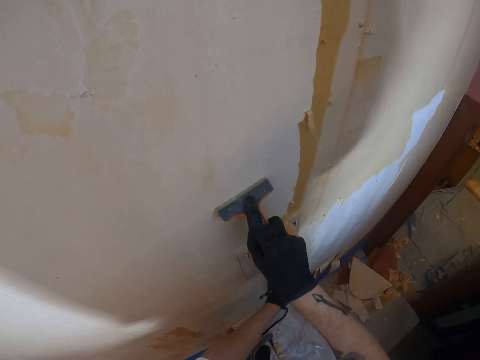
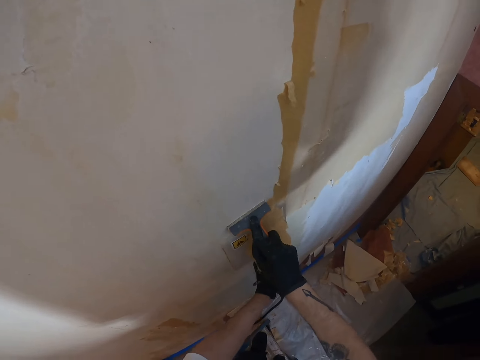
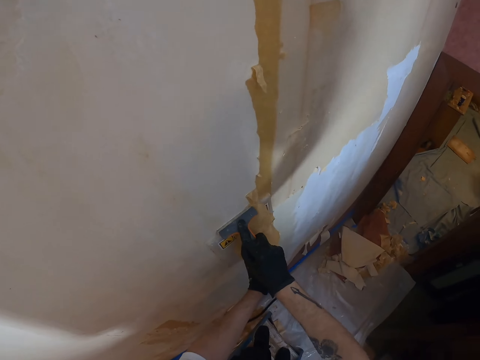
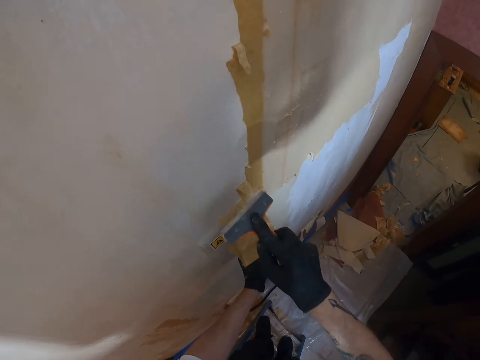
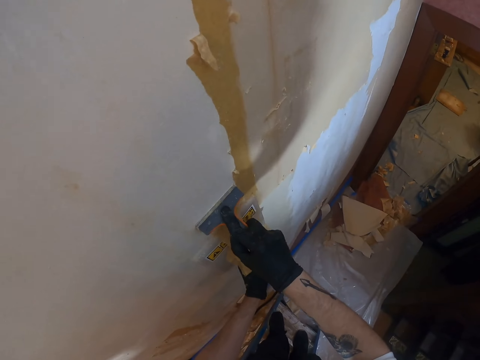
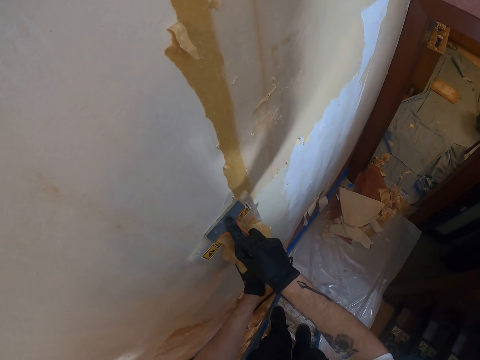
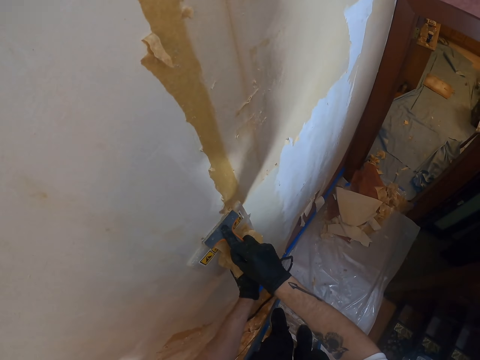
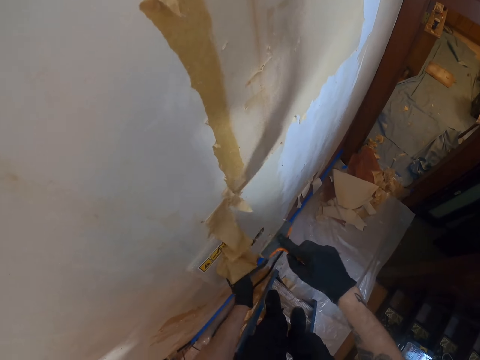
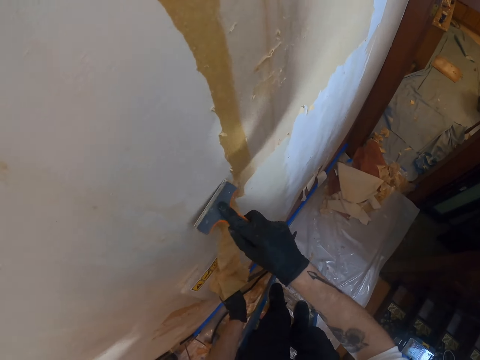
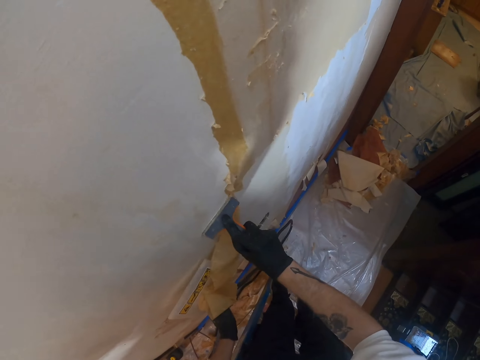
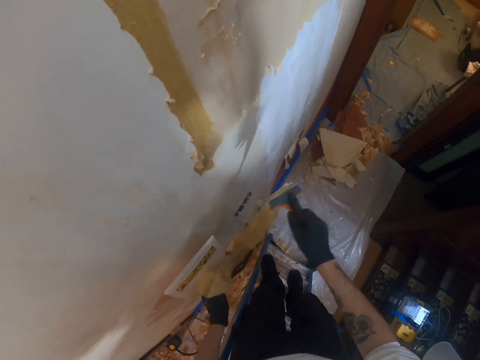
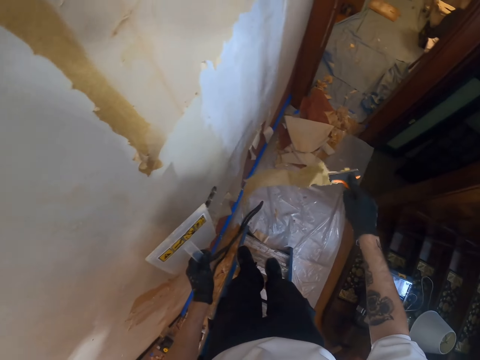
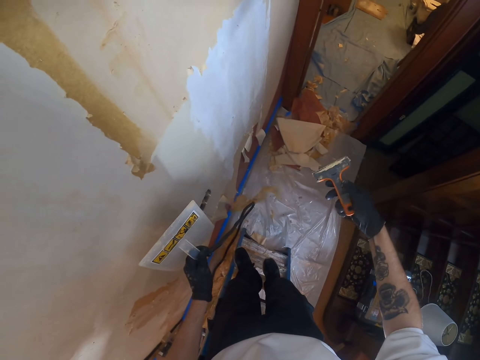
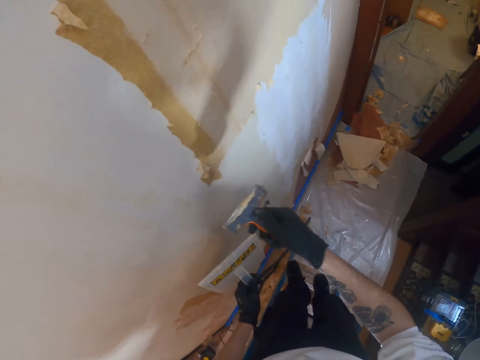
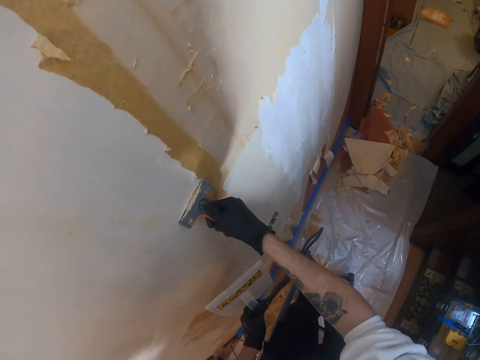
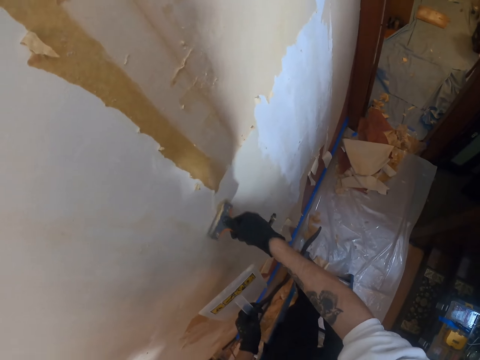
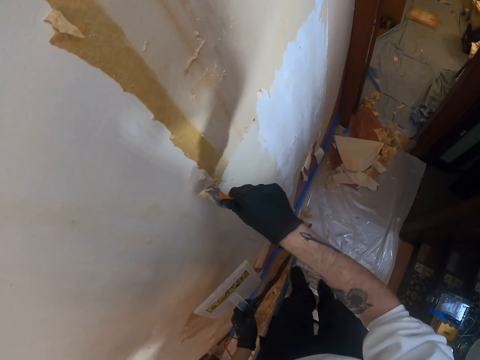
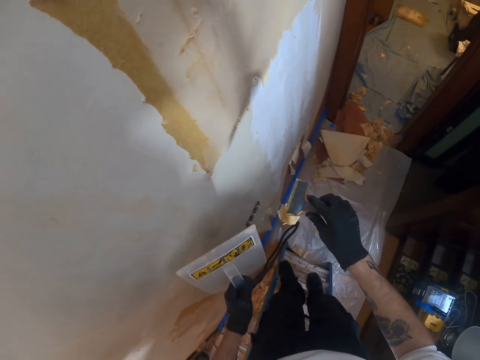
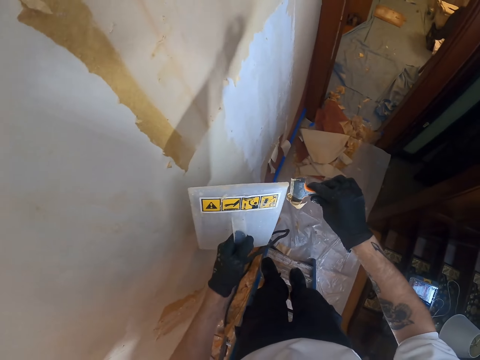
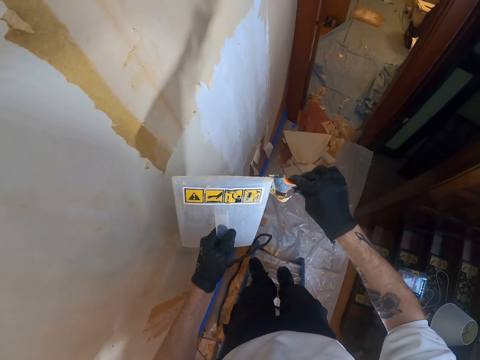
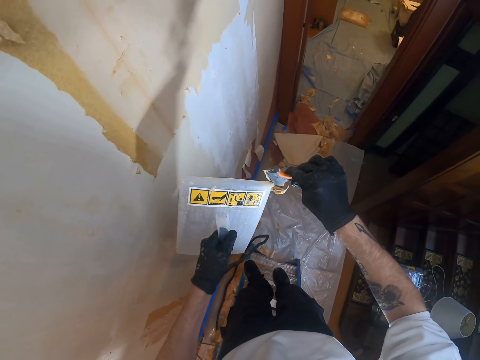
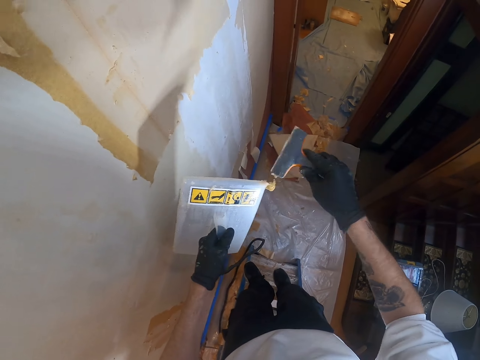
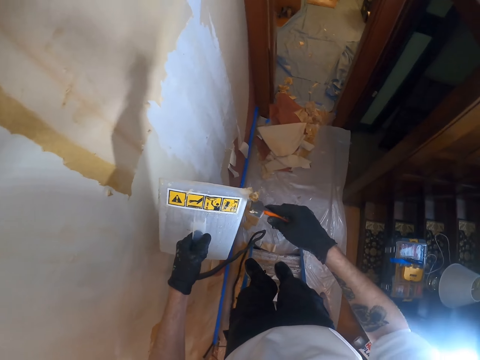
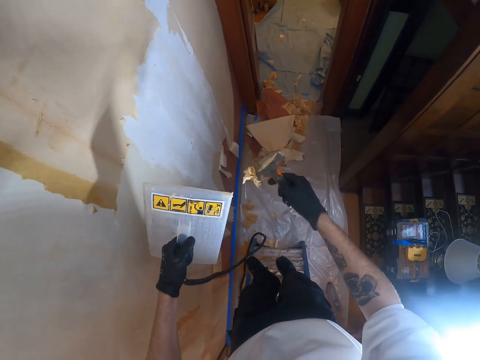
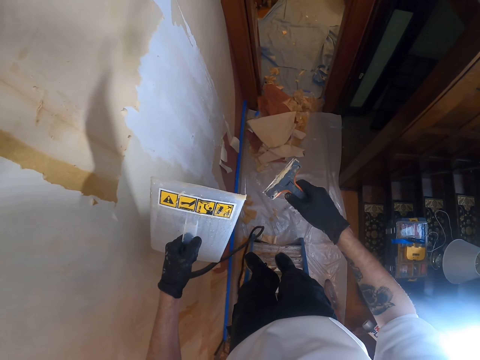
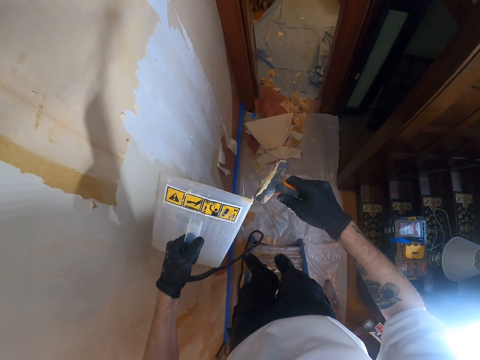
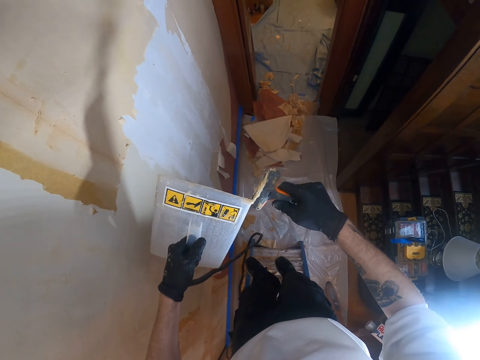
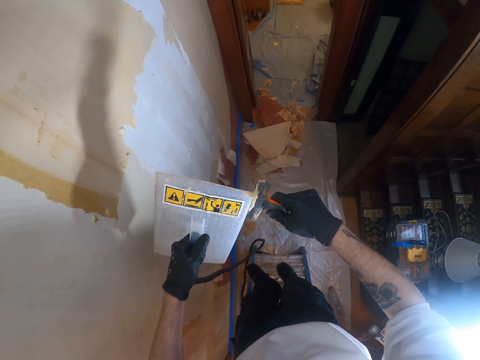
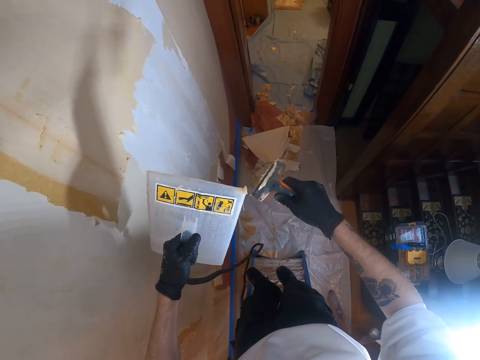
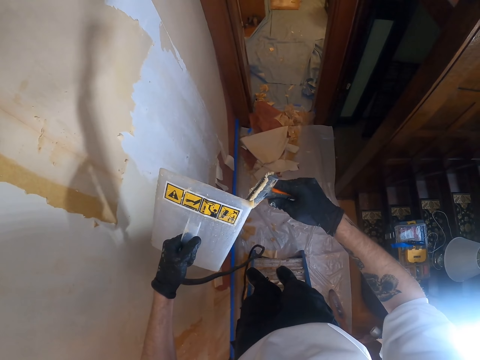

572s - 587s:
The camera wearer removes the plastic float from the wall. They remove paint from the wall with a scraper. They move both hands and drop the waste paint. They lift the right hand. They remove paint from the wall with the scraper. They lift both hands. They remove paint from the scraper. They throw the paint on the ground. They move both hands. They remove paint from the scraper. They remove paint from the scraper again.

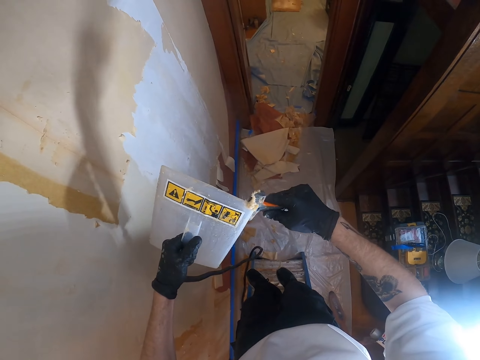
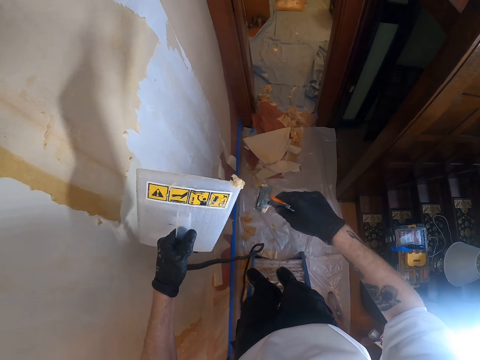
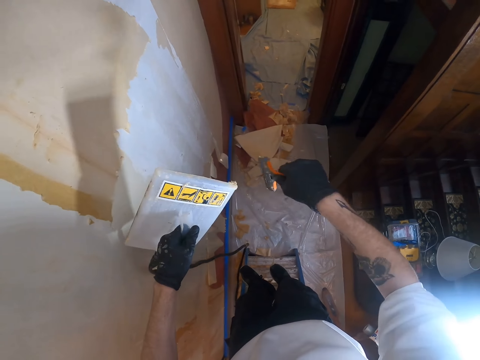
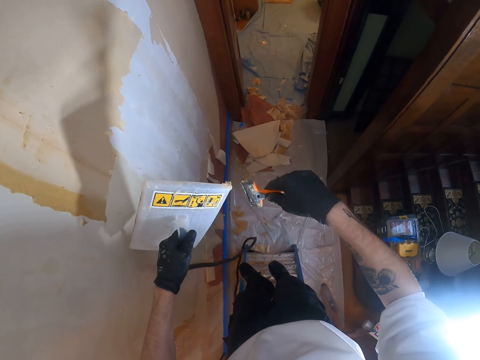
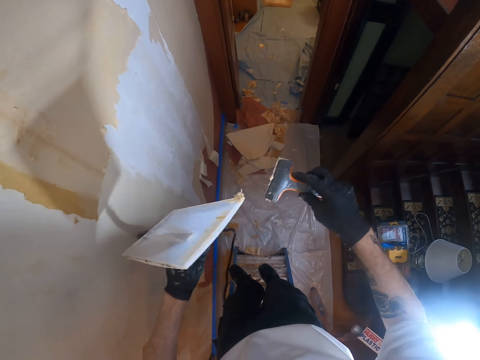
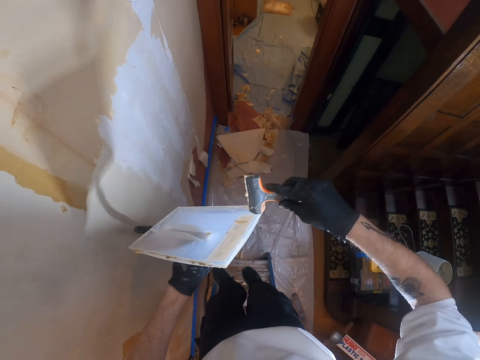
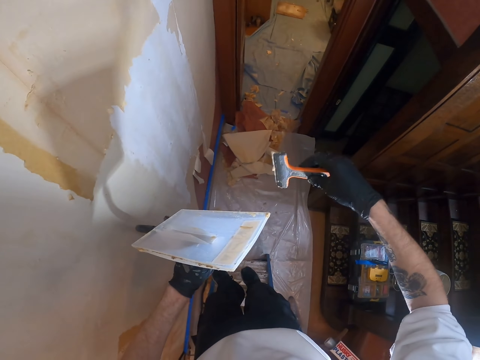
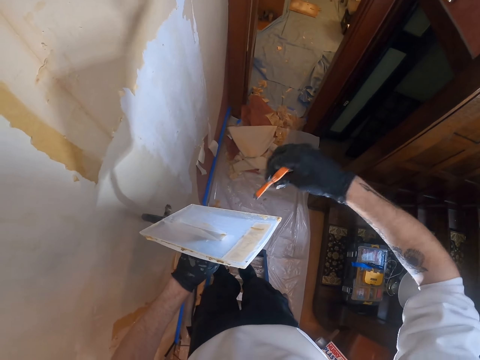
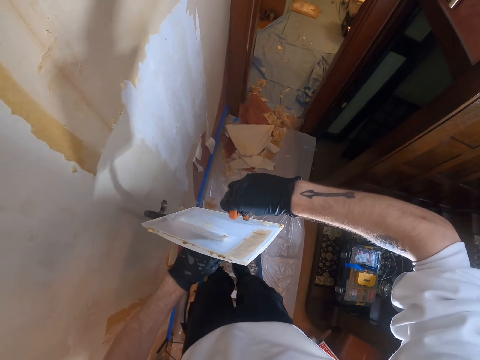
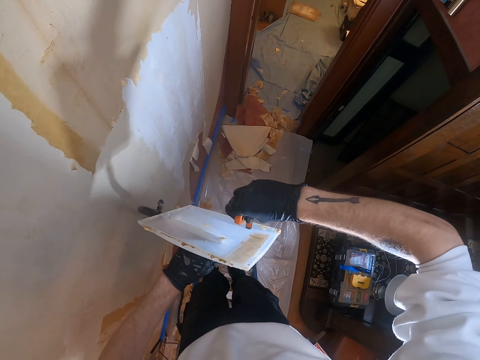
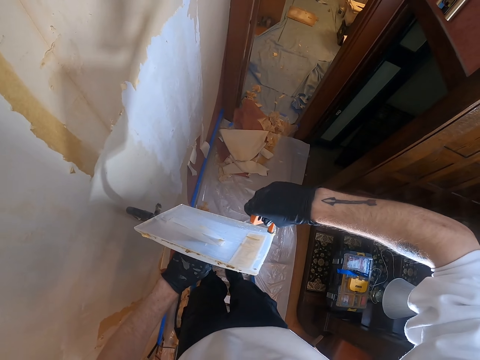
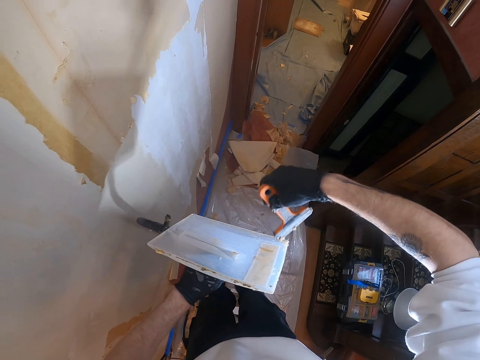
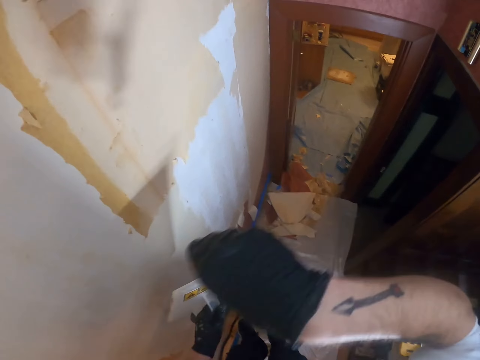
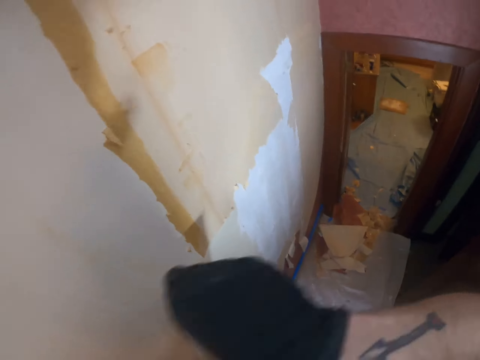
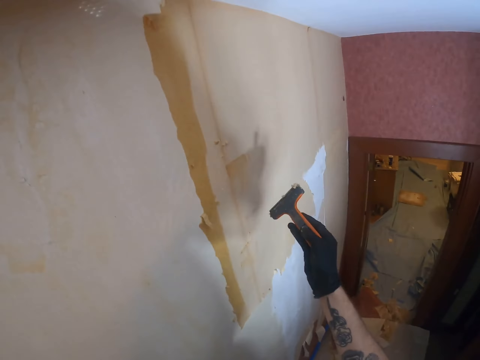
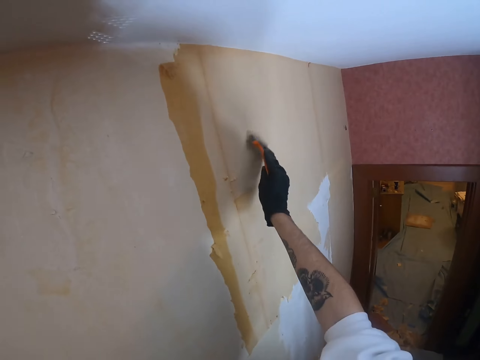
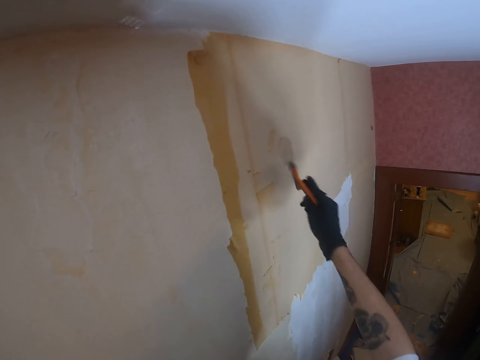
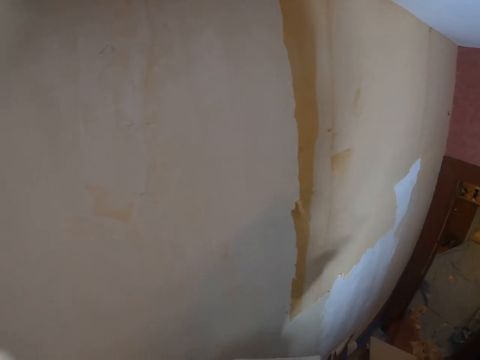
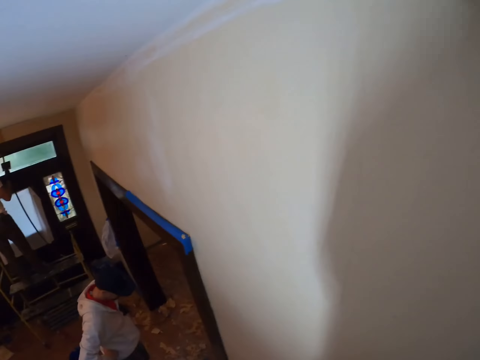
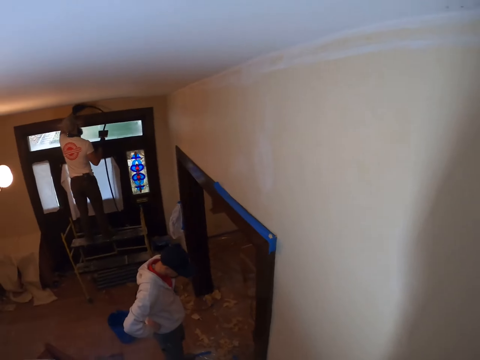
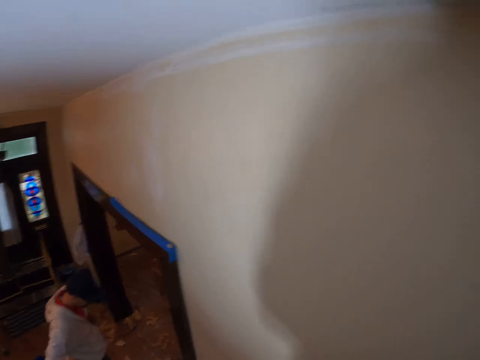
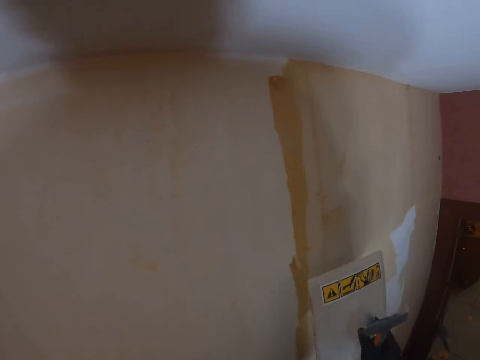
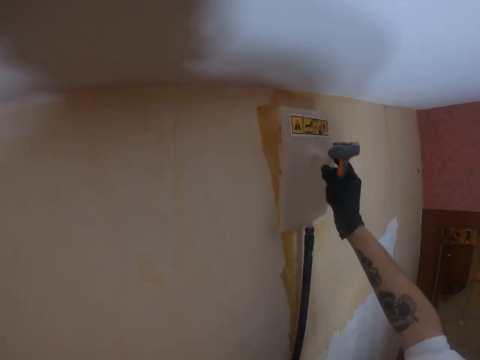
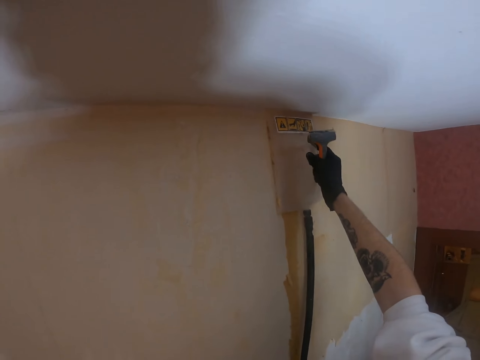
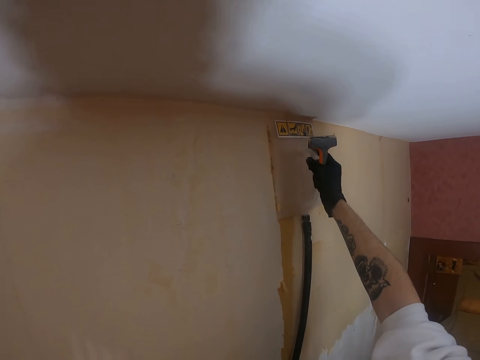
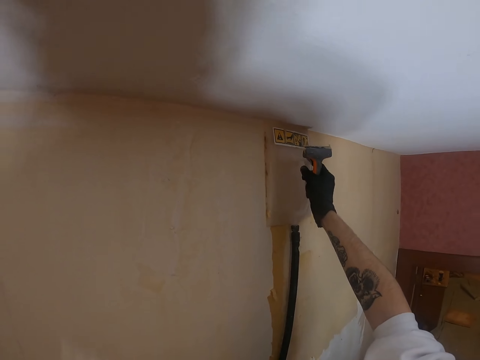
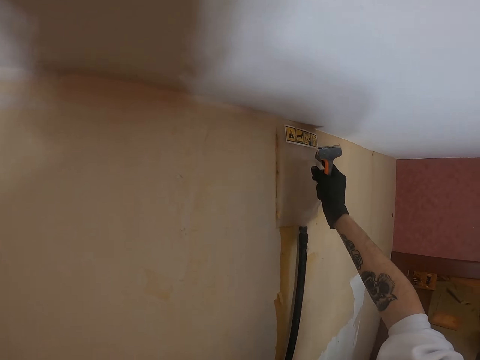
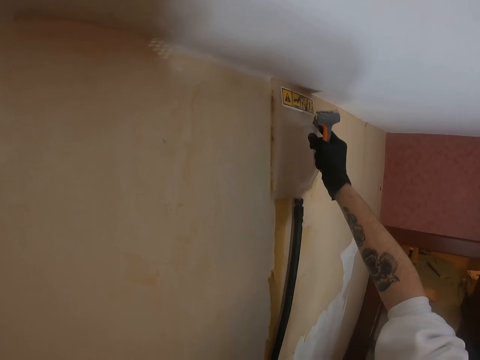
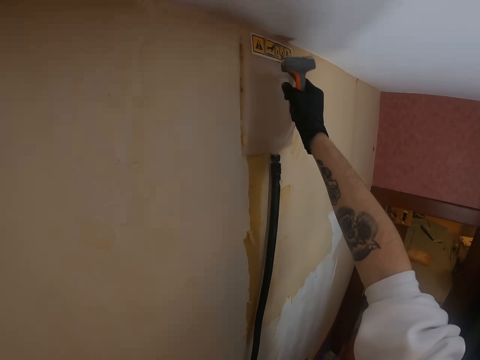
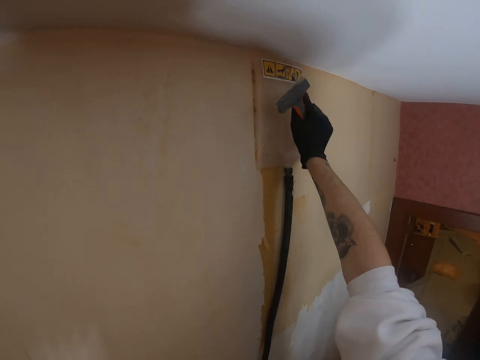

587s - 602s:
The camera wearer moves both hands. They lift both hands. They remove waste paint from the plastic float. They shake the right hand. They remove waste paint from the plastic float. They lift the right hand. They look around. They move the right hand. They rub the scraper on the wall. They move the right hand. They look around. They lift the plastic float, place the plastic float on the wall, and press the plastic float on the wall.
